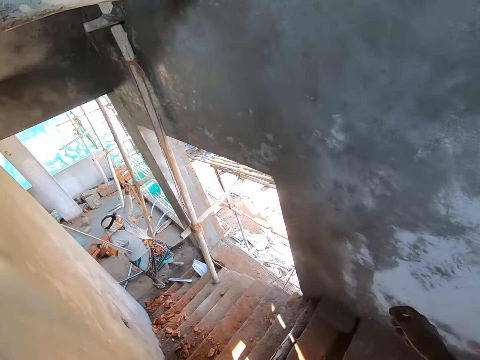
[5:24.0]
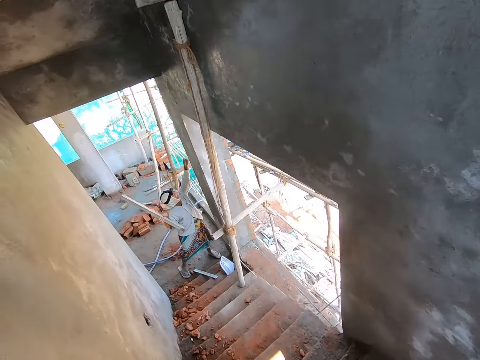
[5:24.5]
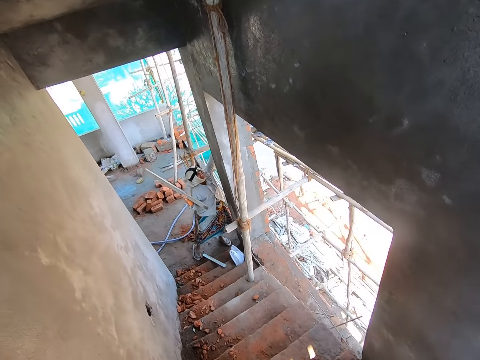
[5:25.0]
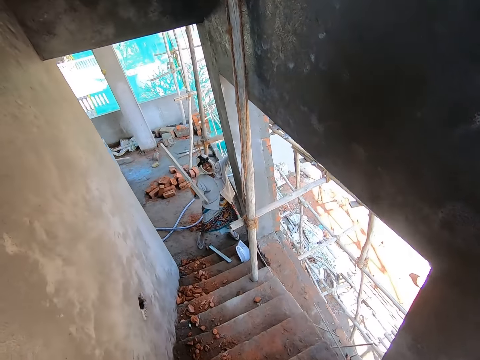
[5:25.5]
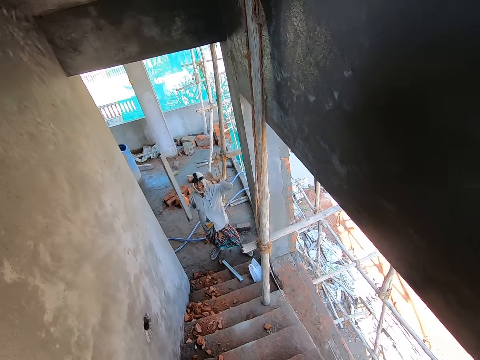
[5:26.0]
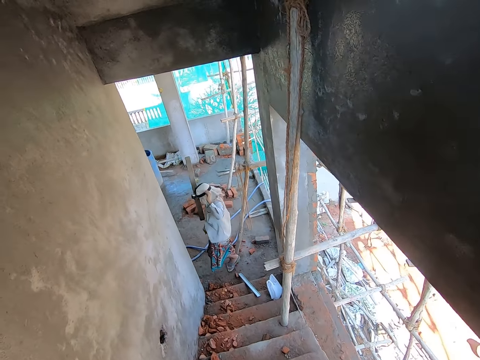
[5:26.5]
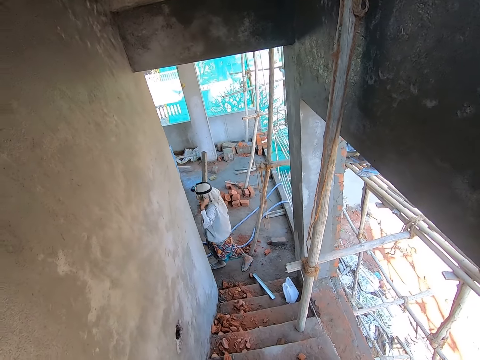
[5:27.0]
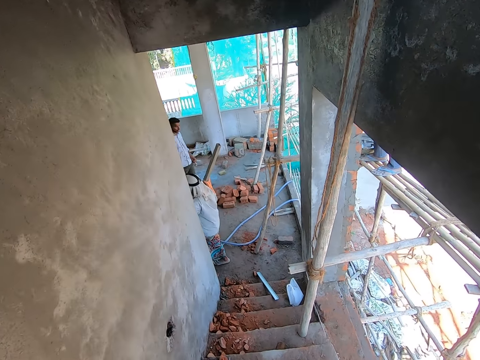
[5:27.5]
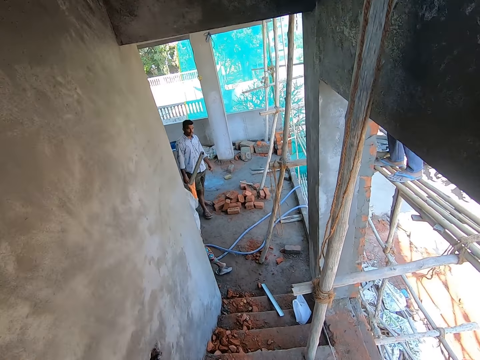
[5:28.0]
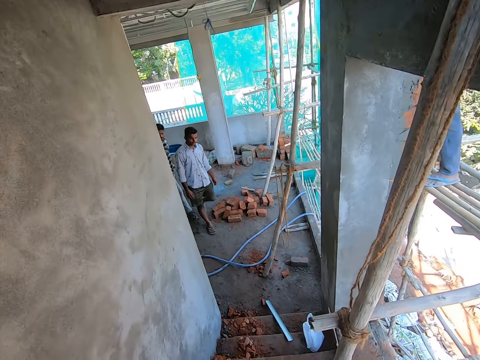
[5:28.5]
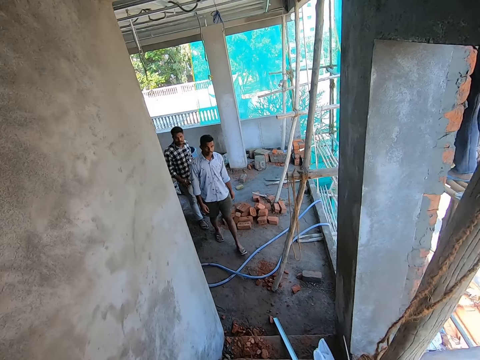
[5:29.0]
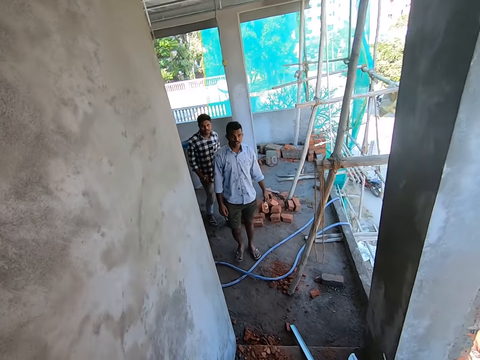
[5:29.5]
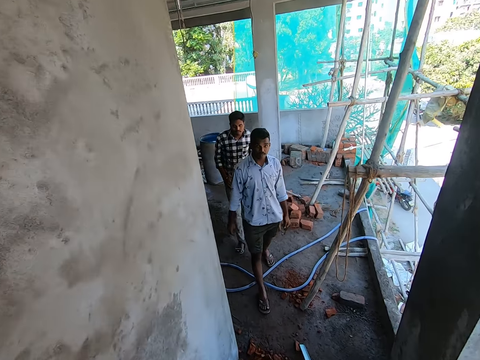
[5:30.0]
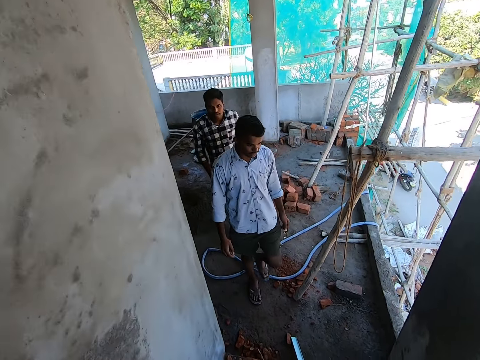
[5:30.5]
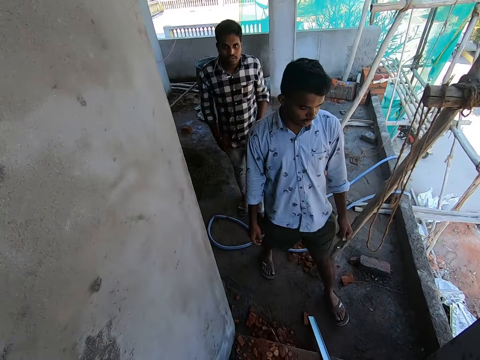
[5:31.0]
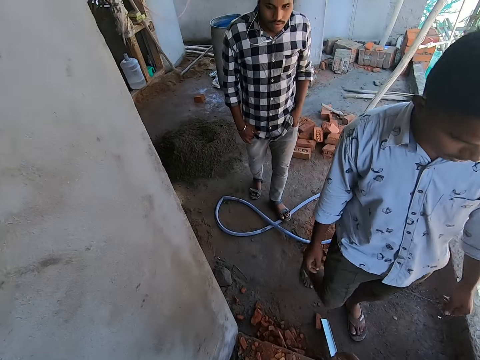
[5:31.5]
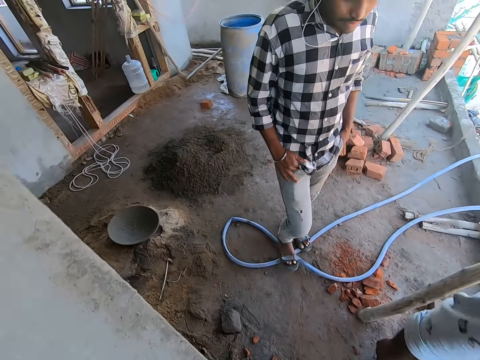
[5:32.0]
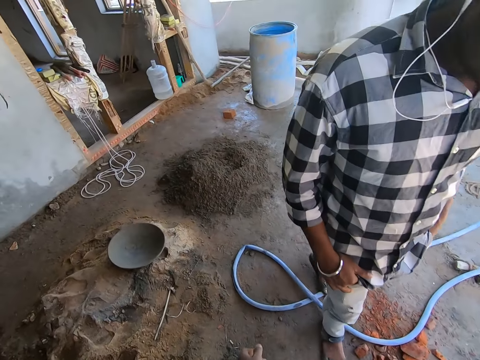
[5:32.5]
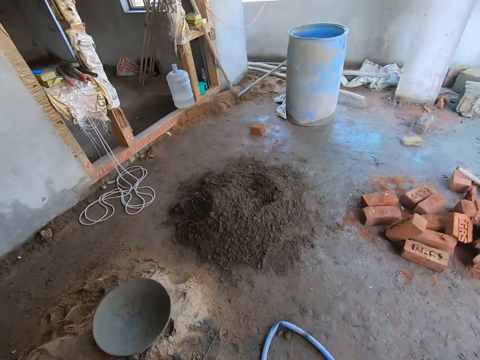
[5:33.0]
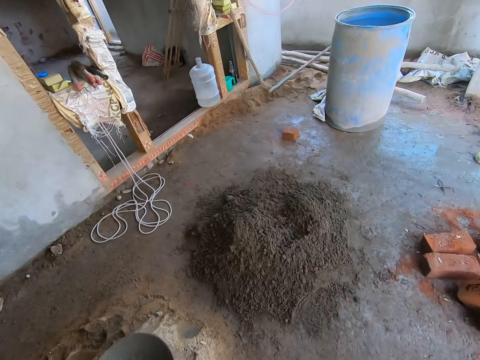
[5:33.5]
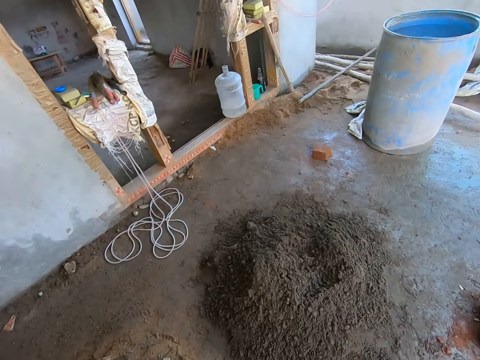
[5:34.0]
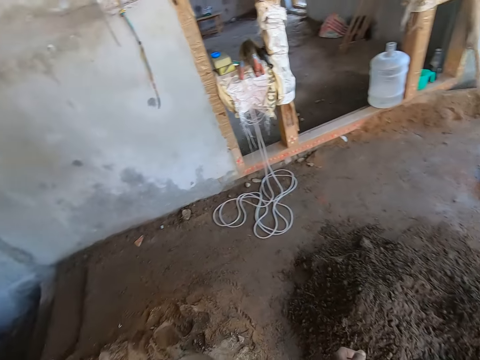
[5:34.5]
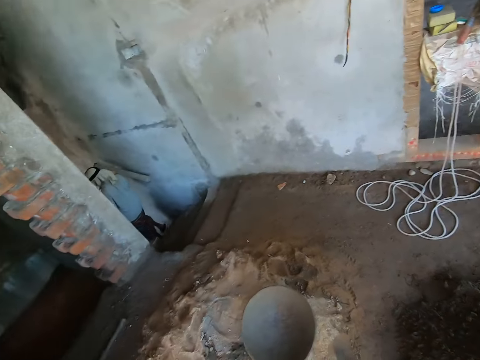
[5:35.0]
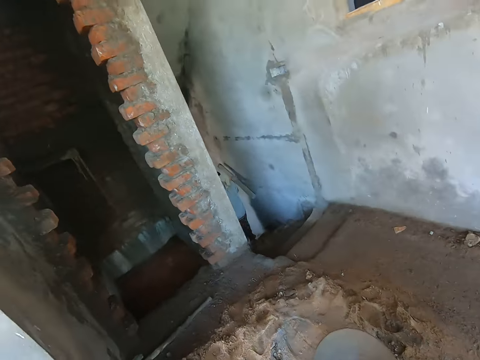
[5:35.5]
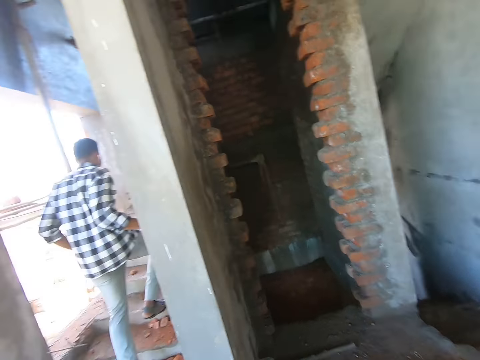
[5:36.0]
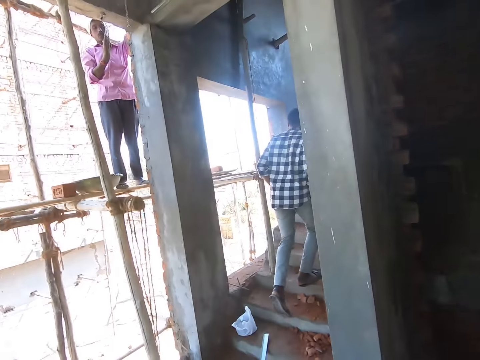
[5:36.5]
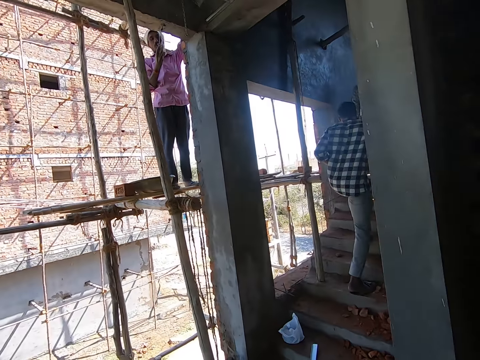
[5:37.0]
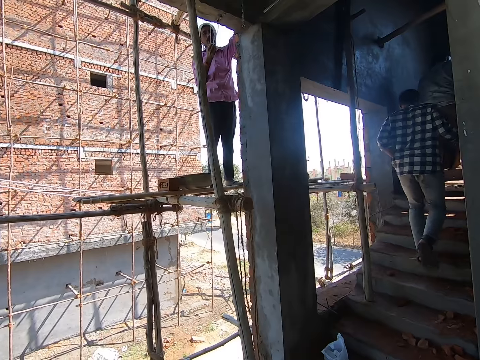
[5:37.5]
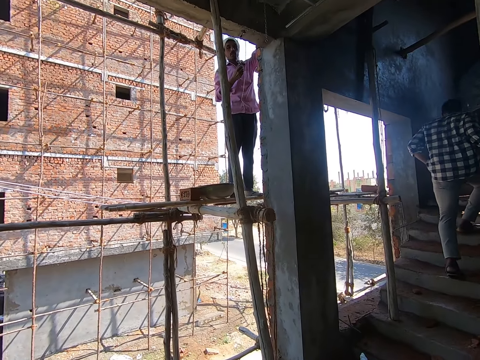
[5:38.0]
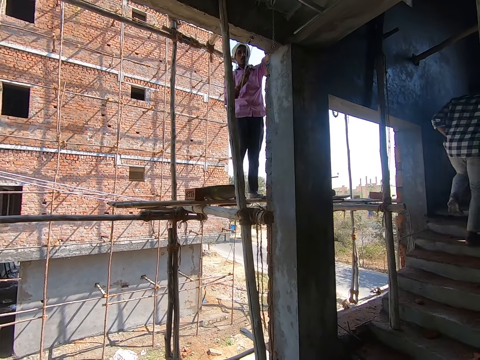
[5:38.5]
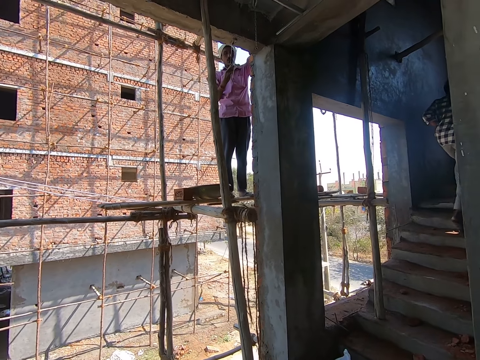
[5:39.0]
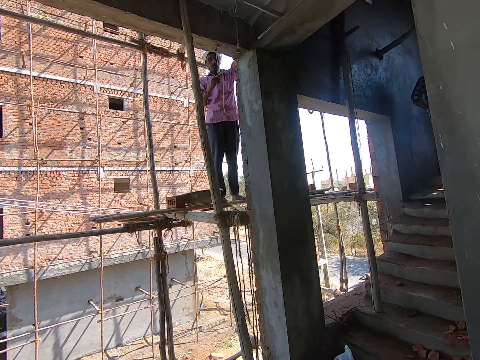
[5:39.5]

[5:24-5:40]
A man touches the wall with his left hand. The camera wearer climbs down a stairway. Another man walks past the camera wearer. A third man walks past the camera wearer. The camera wearer looks around. They converse with another man. The first man climbs down the stairway. The third man climbs up the stairway. The second man climbs up the stairway.

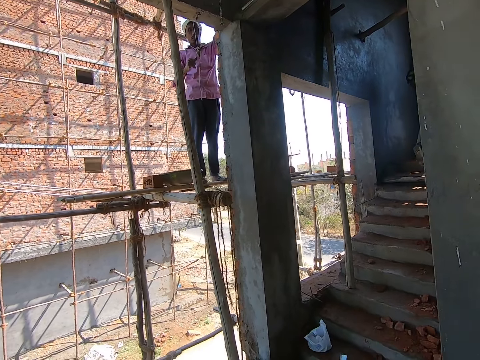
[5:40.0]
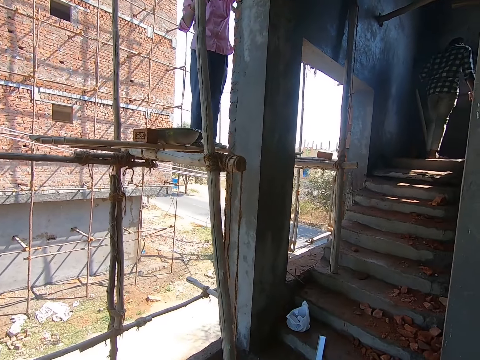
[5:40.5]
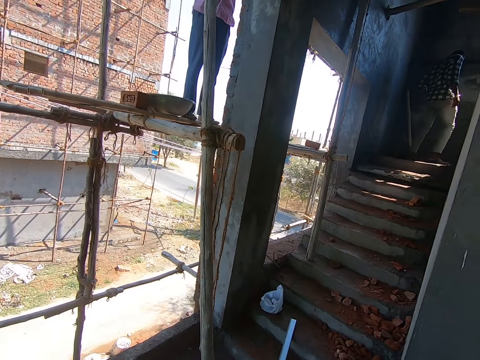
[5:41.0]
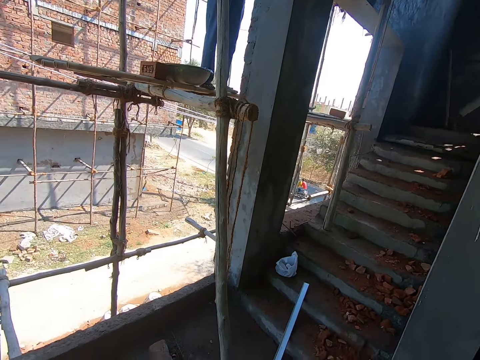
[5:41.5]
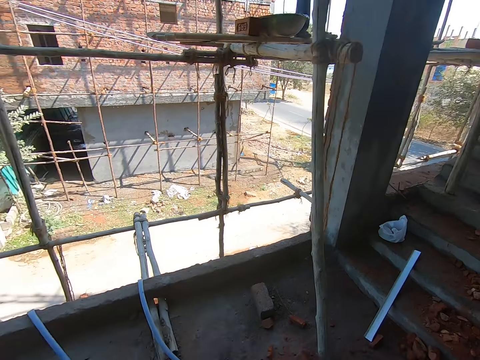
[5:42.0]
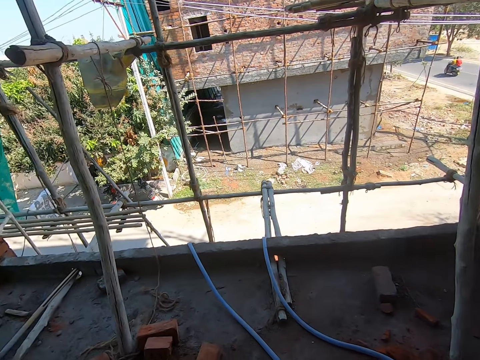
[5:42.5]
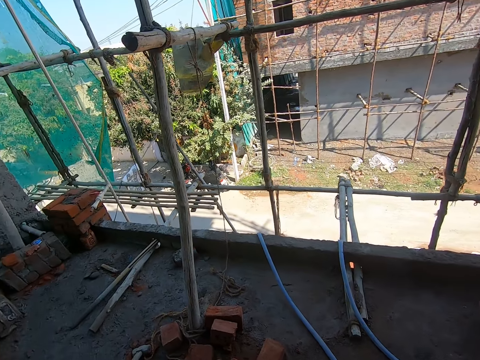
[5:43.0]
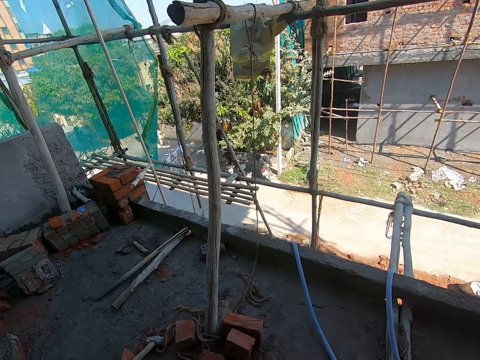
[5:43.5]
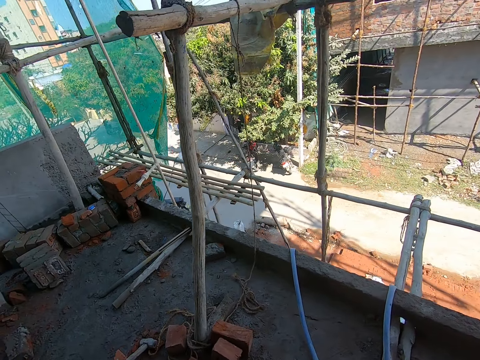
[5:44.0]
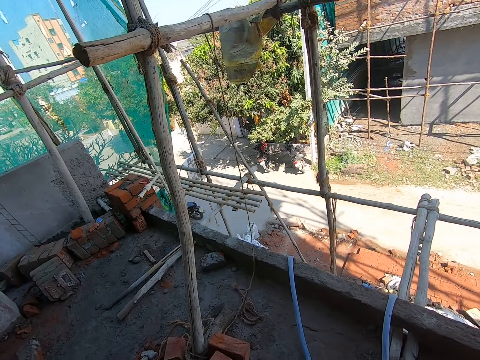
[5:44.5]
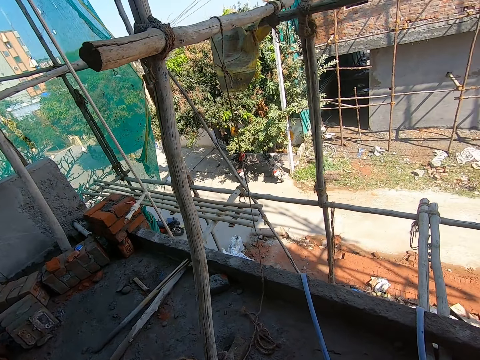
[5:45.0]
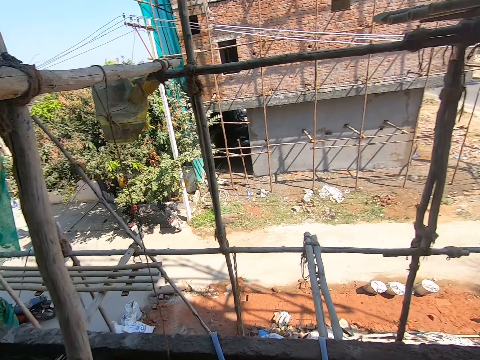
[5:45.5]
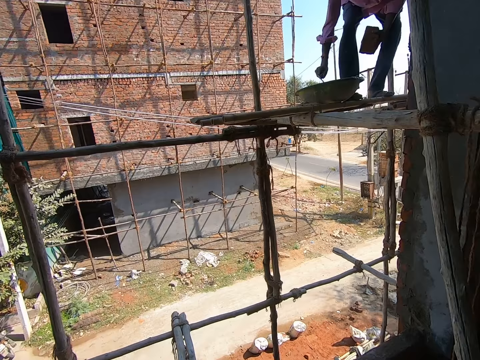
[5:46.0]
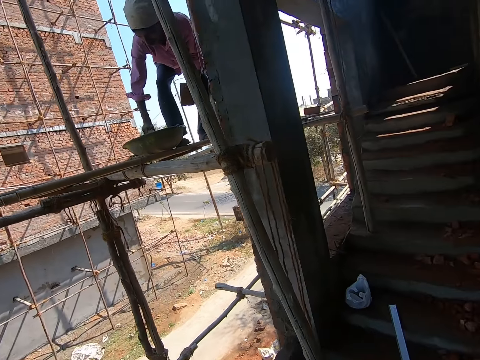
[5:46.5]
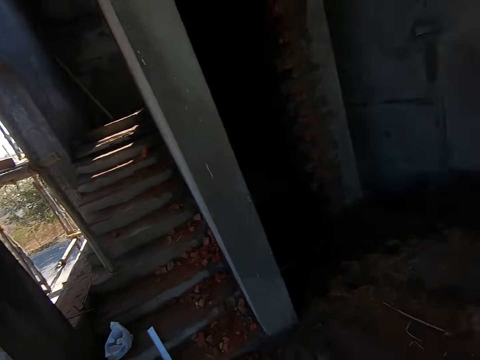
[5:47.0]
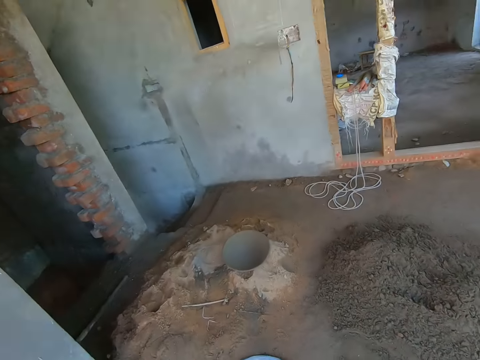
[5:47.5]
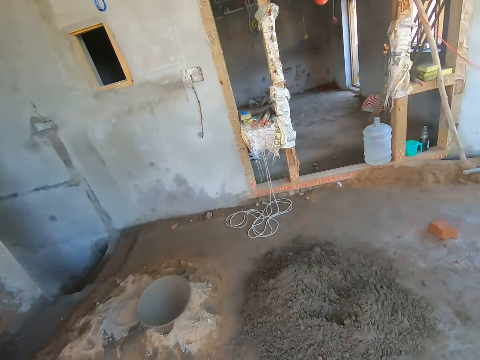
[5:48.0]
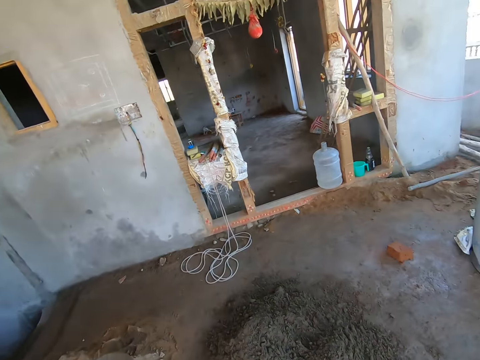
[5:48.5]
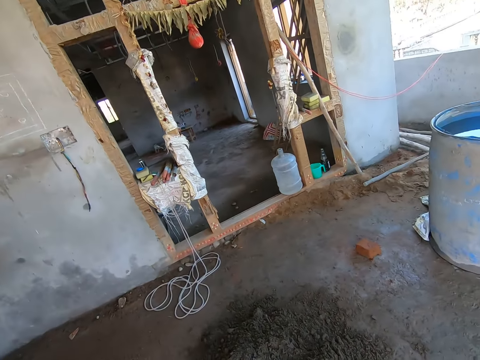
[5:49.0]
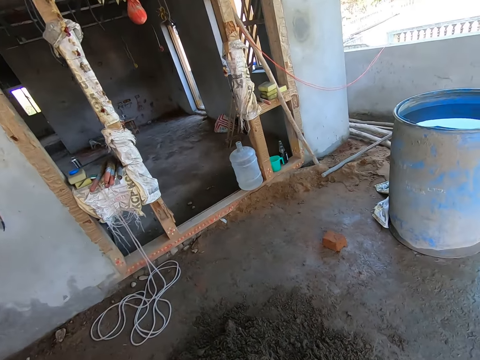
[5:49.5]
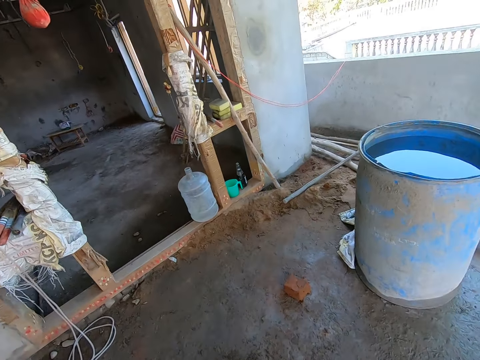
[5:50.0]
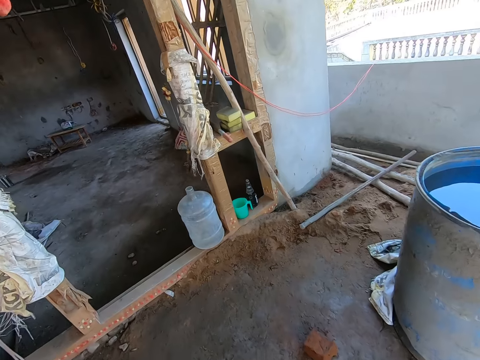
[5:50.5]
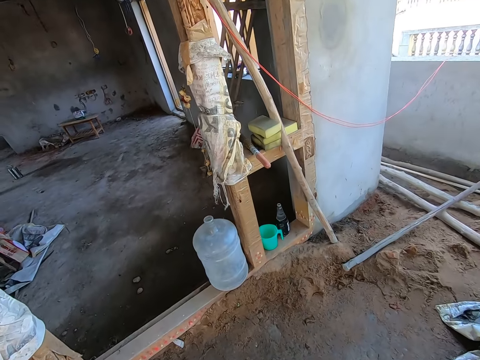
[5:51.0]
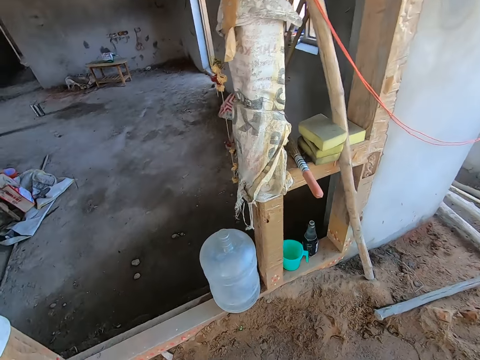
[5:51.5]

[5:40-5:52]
The man holds a rope with his right hand. He scoops some cement from the pan with the hand trowel in his right hand.
